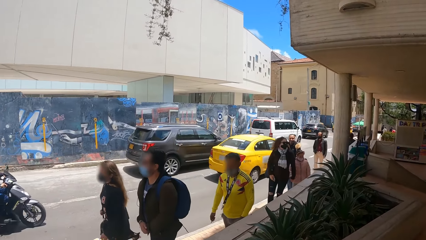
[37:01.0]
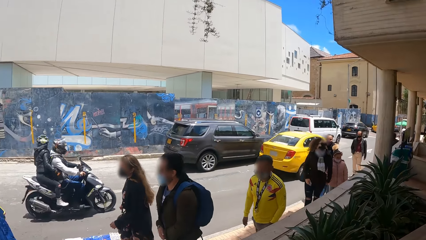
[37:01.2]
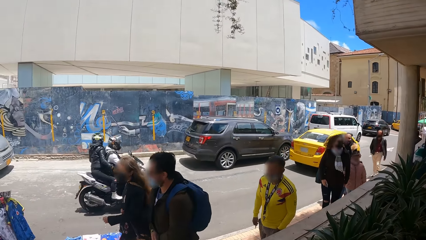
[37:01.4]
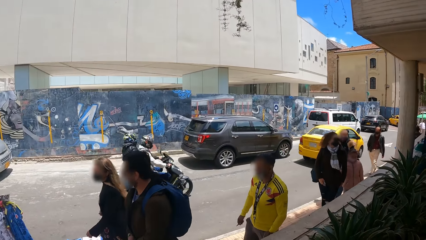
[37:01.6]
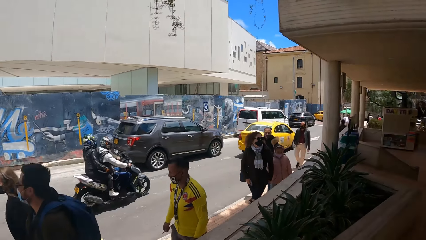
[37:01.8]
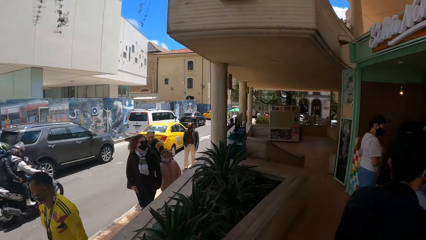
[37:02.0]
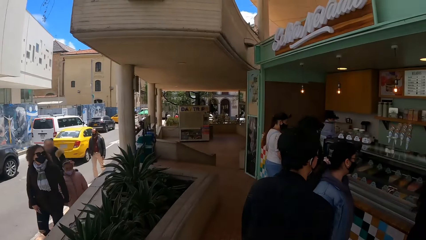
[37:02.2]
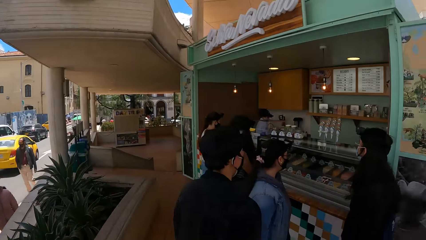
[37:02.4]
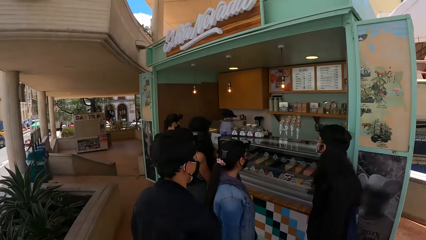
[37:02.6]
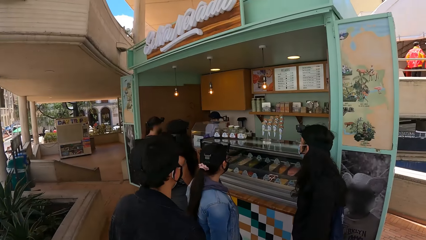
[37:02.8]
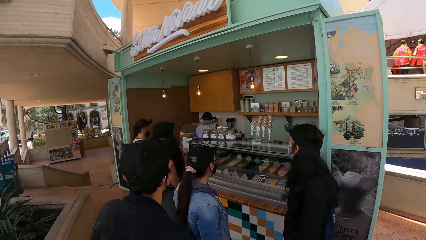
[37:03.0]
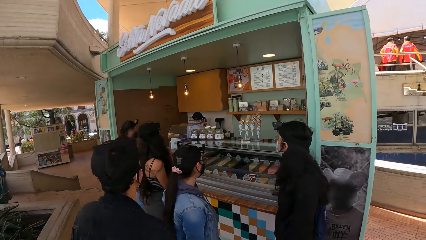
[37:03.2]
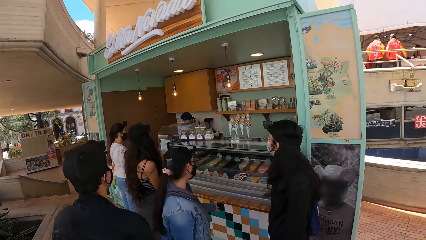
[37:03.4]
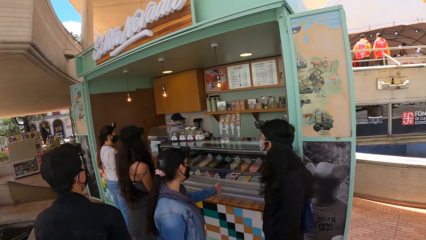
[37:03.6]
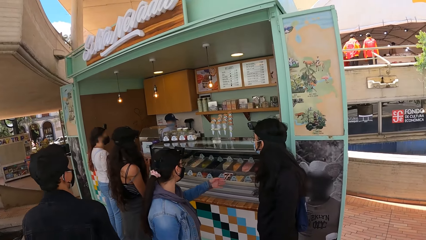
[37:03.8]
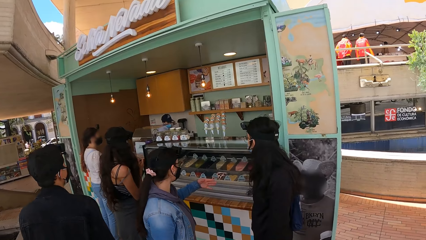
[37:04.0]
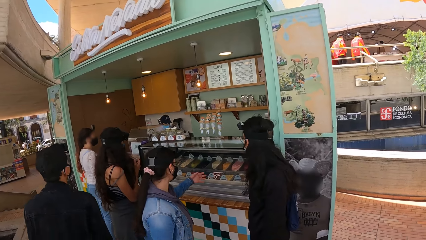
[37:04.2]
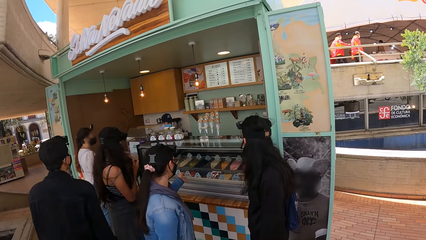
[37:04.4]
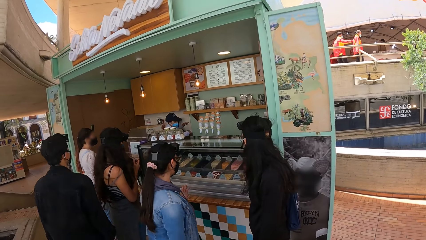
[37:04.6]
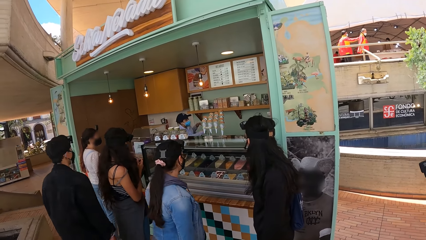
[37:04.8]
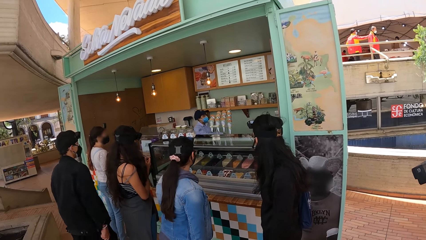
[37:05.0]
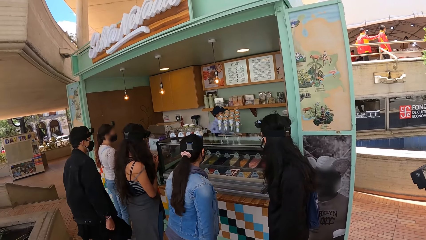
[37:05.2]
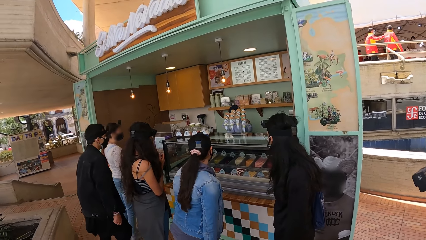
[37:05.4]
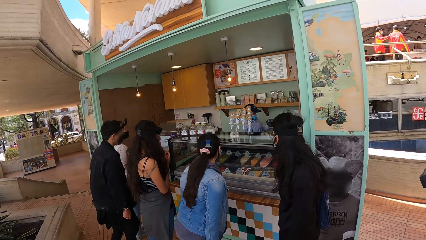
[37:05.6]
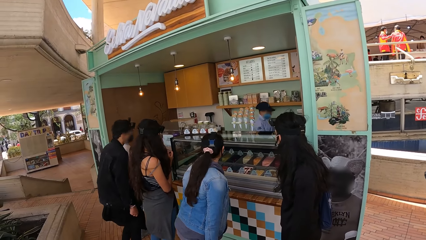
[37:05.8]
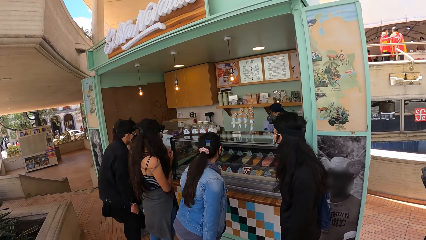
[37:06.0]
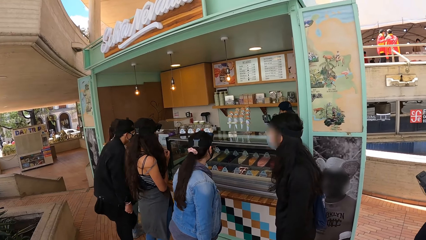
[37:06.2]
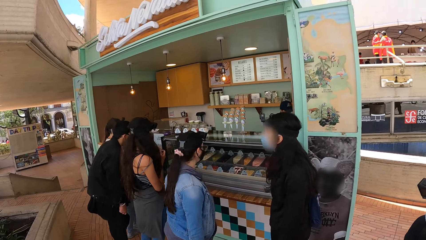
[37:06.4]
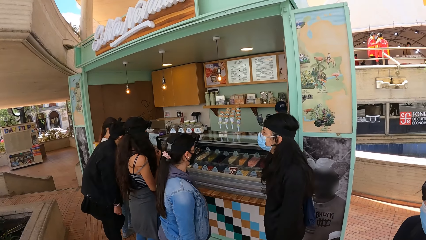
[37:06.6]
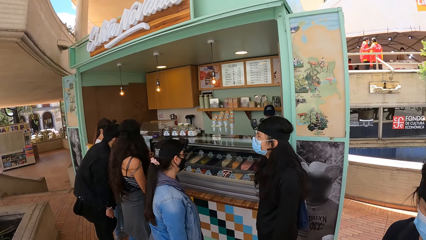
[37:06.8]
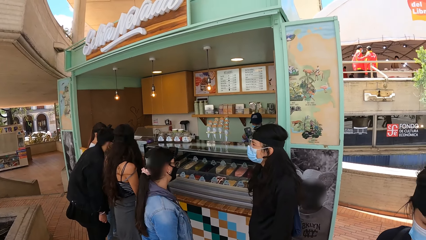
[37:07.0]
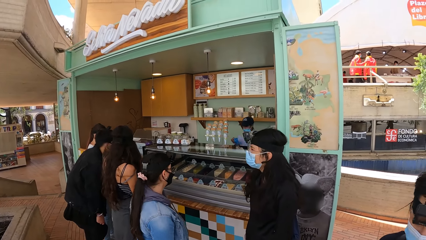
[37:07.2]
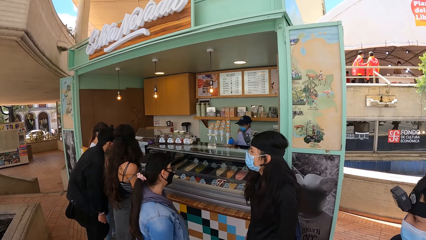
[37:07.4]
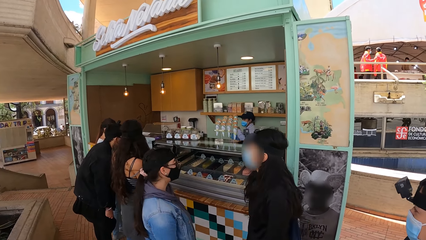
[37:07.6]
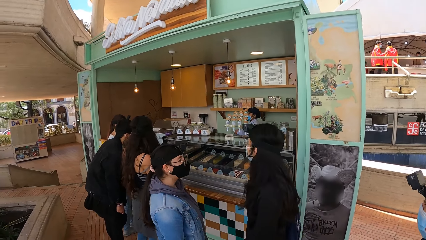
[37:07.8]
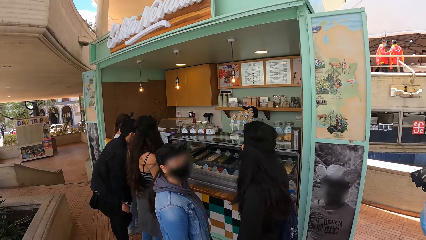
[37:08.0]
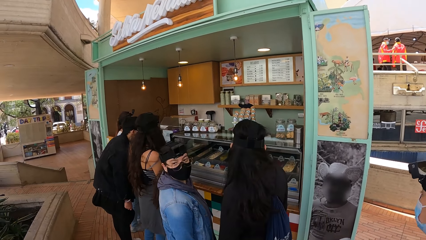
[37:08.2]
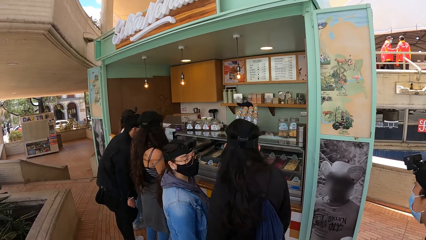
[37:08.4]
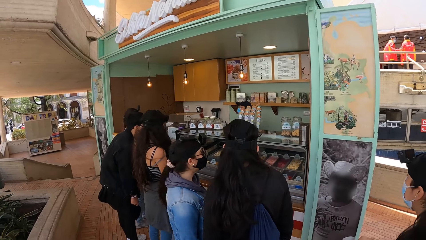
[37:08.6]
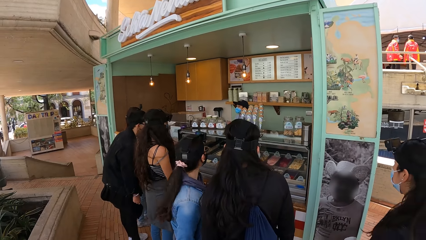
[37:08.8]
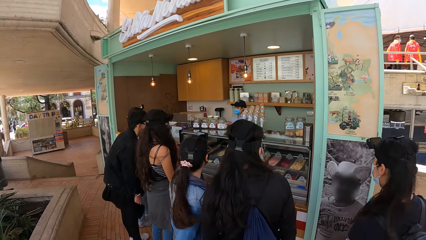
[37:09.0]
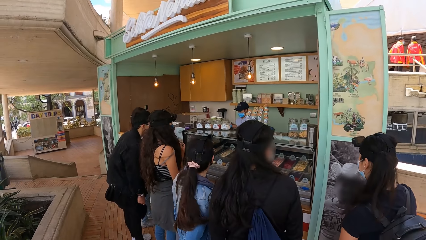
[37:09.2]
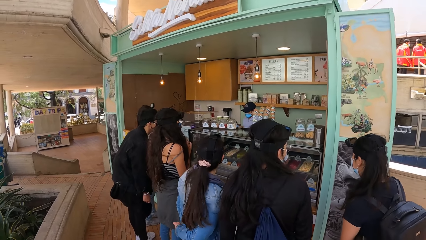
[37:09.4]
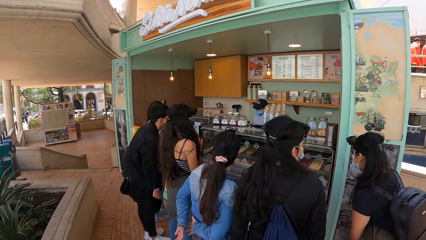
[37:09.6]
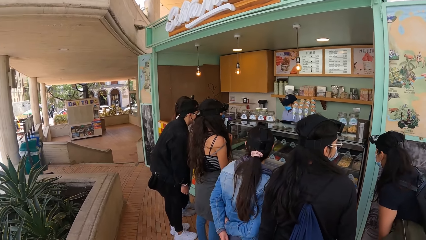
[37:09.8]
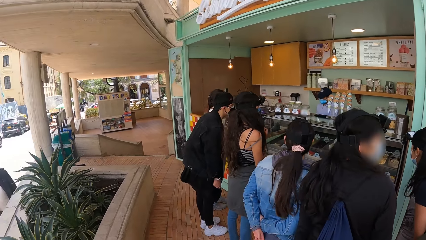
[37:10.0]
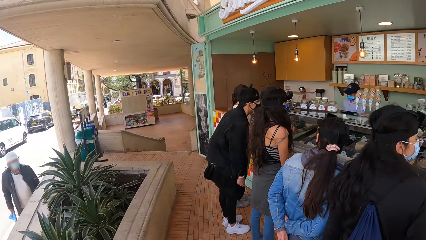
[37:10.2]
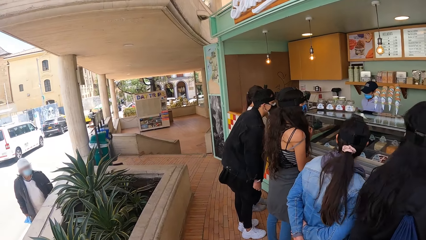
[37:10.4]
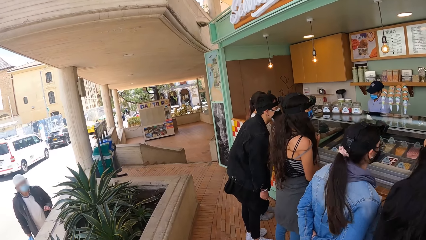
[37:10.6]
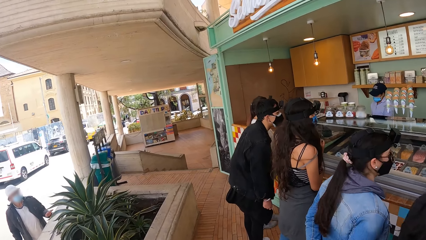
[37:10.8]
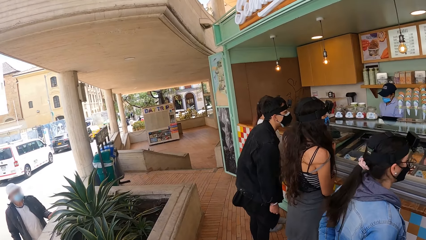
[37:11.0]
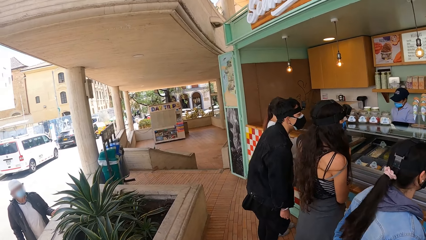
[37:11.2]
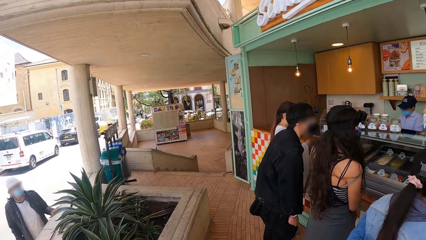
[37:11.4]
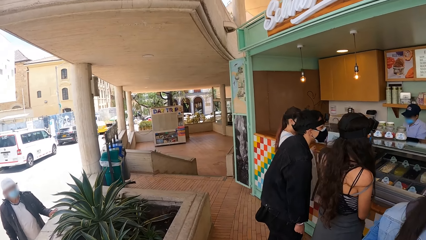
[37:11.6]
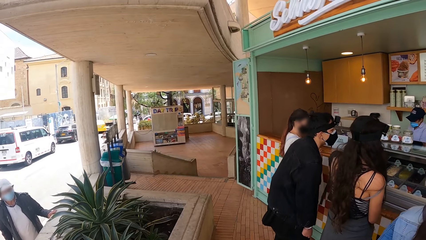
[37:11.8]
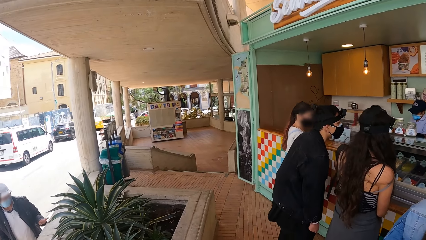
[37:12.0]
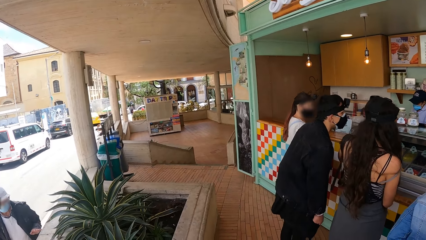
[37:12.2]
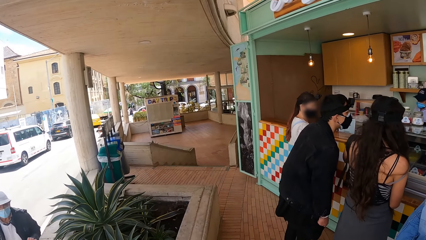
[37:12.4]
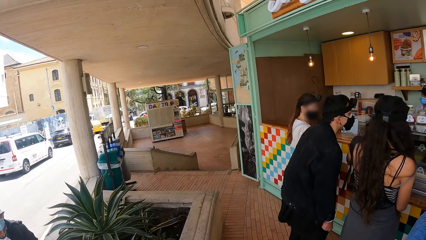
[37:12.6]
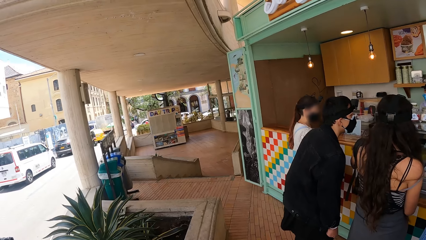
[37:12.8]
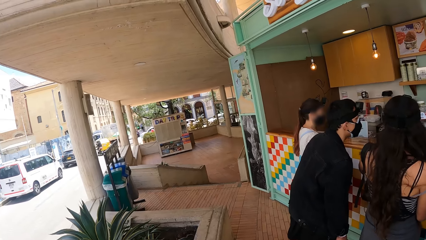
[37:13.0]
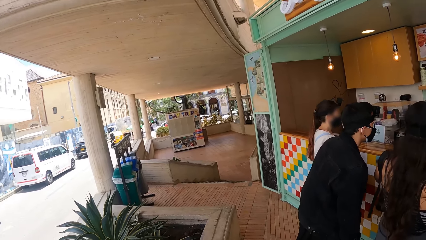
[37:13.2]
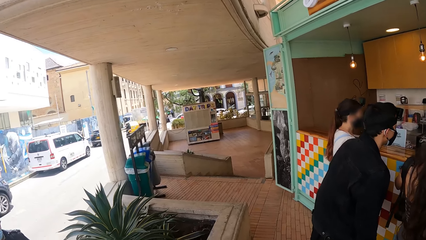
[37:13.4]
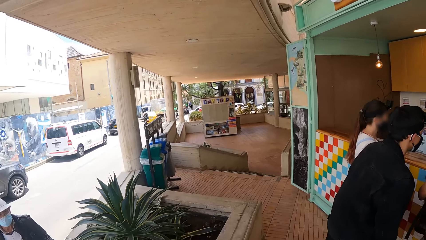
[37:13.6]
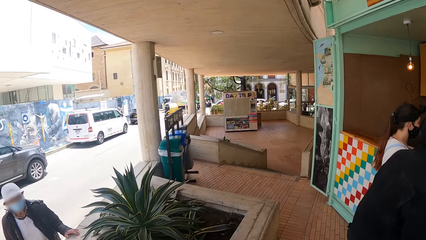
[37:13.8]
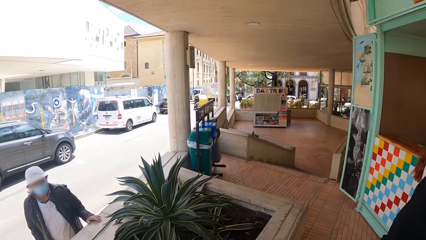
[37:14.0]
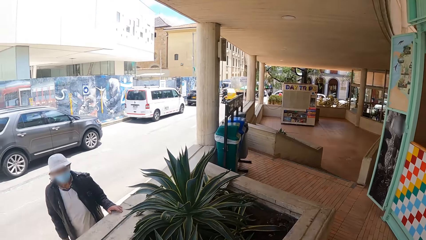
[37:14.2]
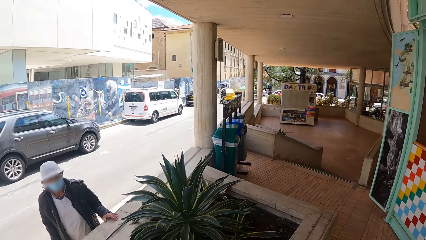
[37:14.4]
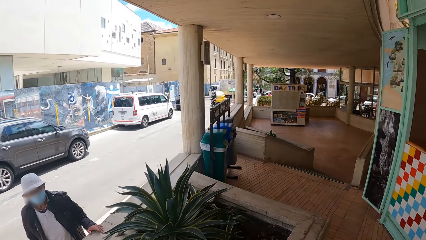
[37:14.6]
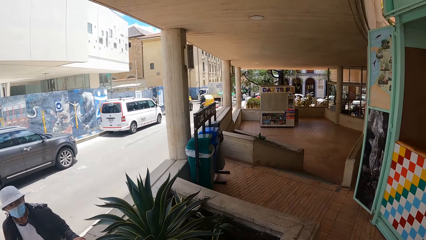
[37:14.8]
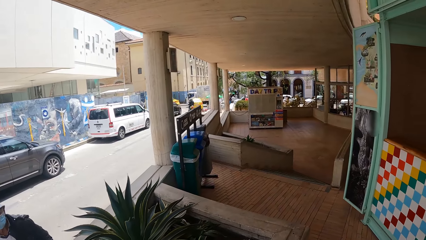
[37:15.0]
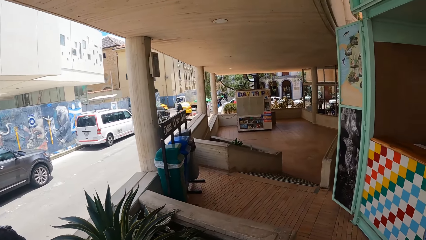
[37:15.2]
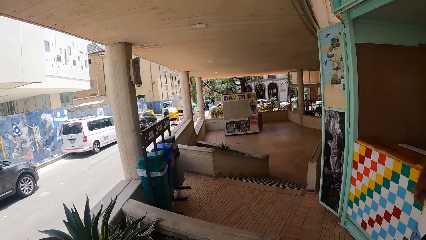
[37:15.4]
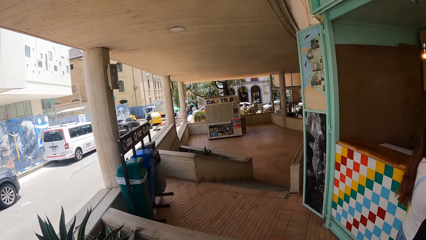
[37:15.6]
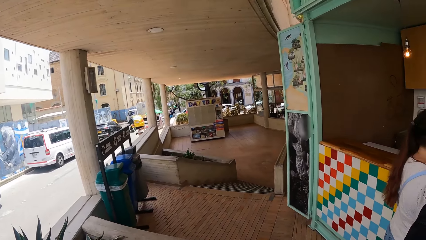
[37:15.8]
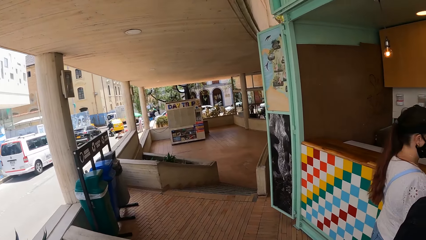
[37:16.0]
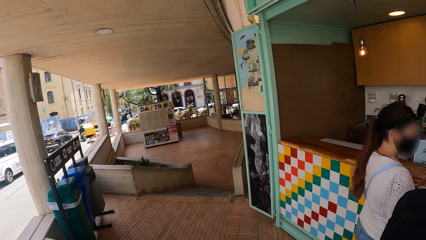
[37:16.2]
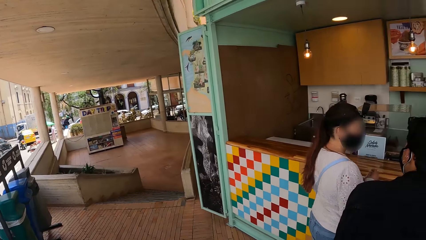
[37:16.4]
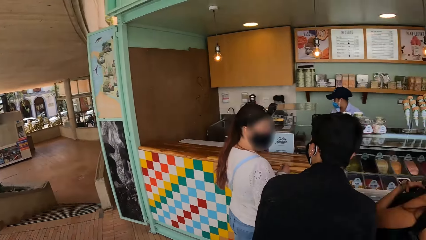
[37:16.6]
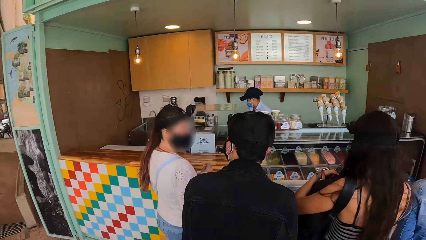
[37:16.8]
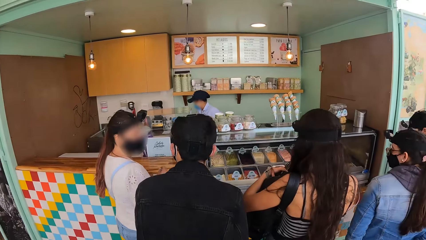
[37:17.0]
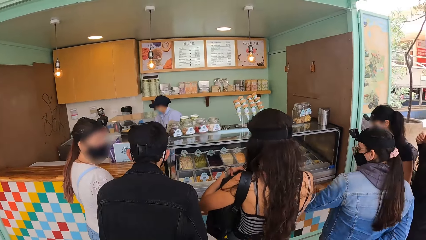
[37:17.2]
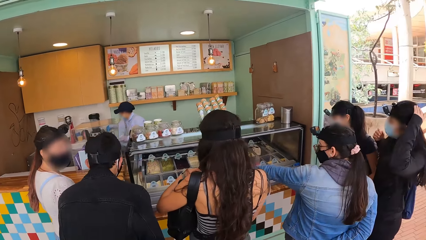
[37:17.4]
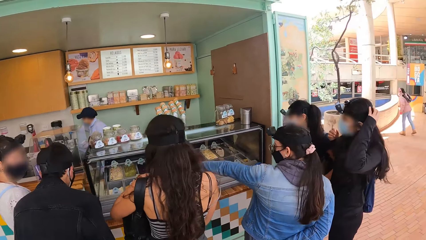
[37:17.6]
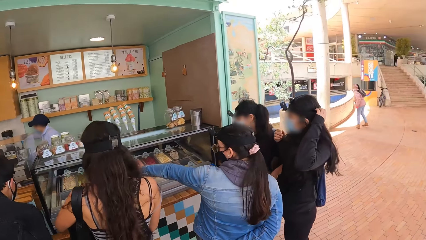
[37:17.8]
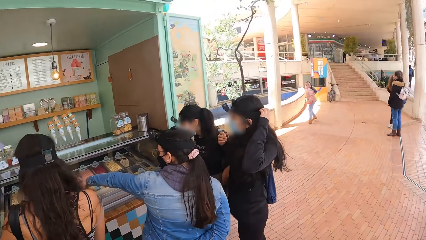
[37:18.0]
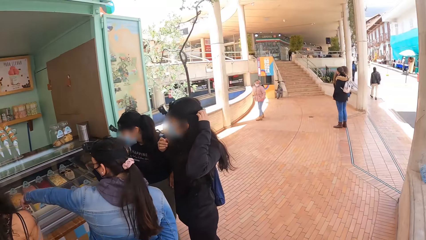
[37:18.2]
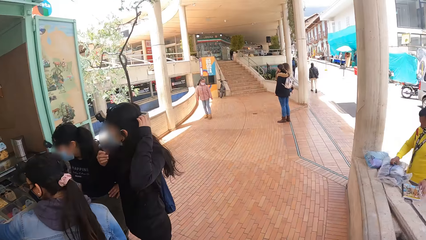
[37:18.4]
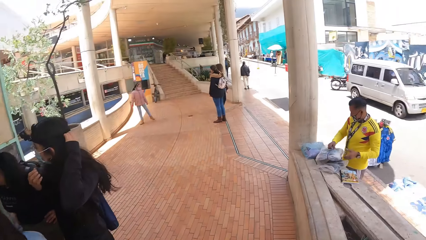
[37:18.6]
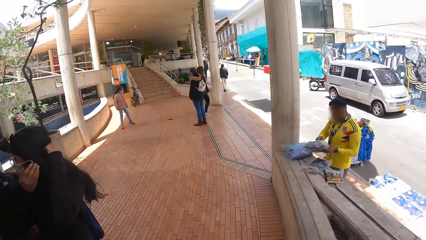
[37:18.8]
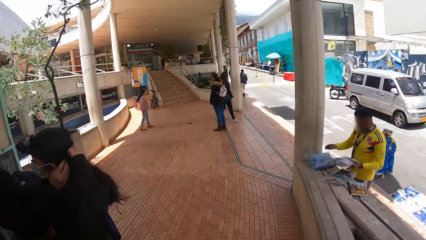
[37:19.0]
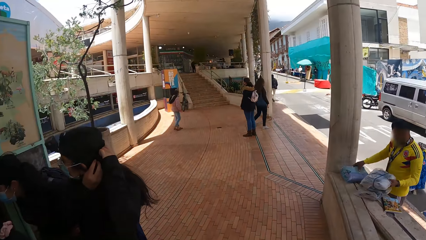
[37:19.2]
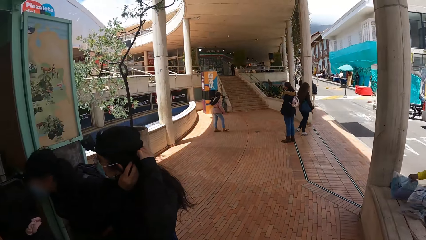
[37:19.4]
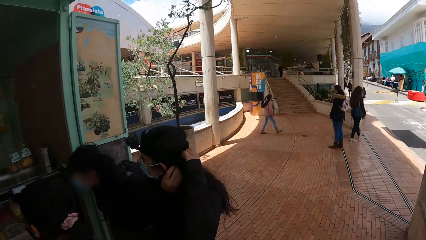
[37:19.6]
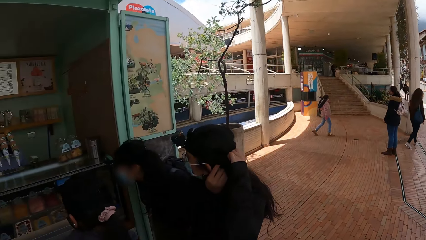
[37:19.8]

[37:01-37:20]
A man walks around the corridor. The man stares at something. The camera wearer looks around. They walk around the corridor. They look around.
